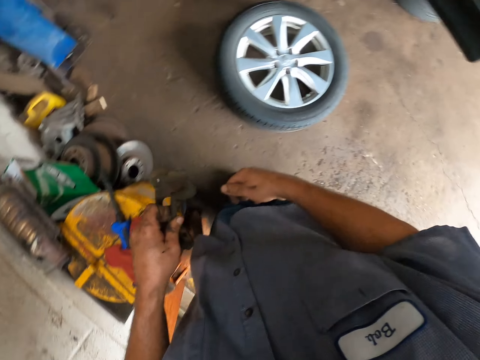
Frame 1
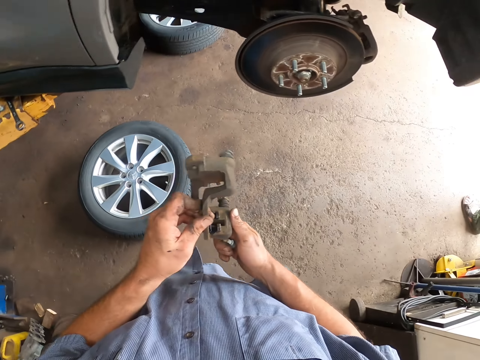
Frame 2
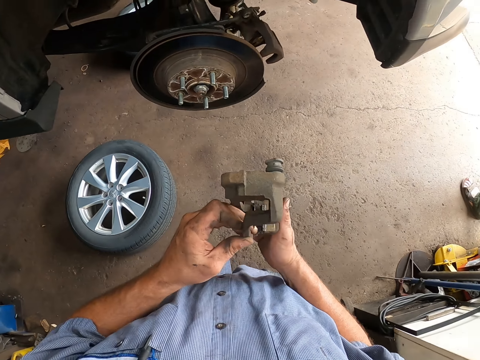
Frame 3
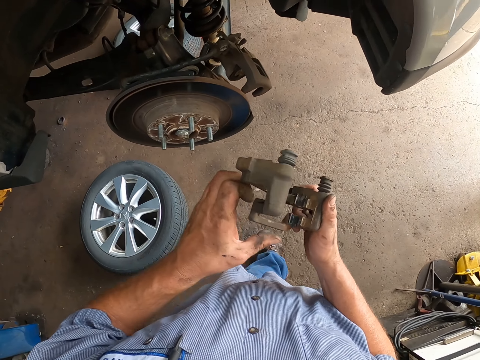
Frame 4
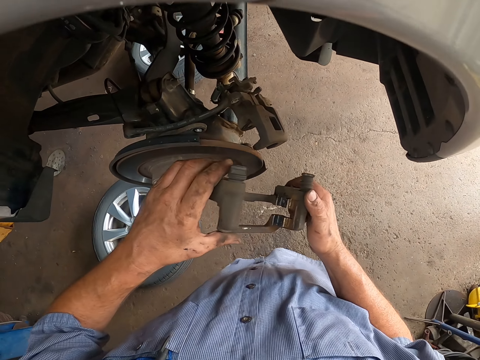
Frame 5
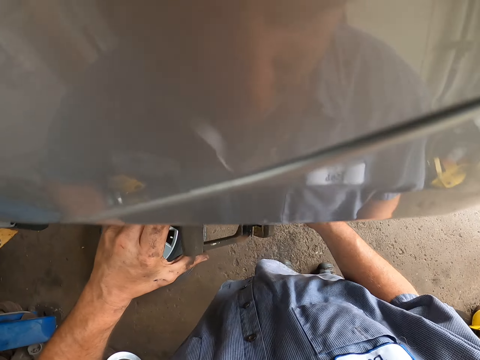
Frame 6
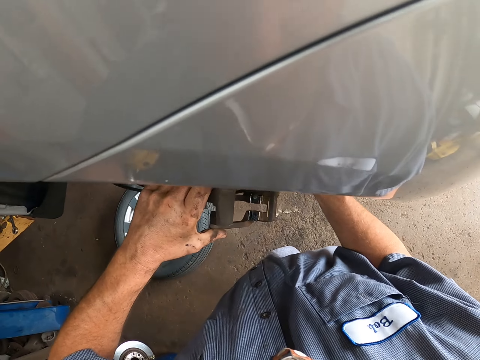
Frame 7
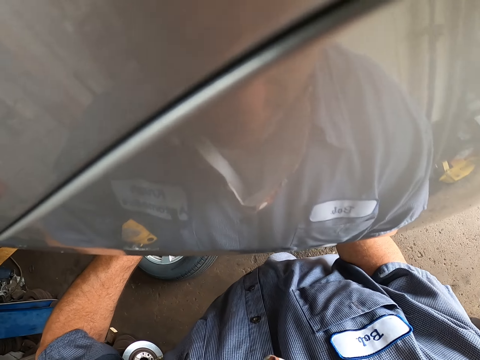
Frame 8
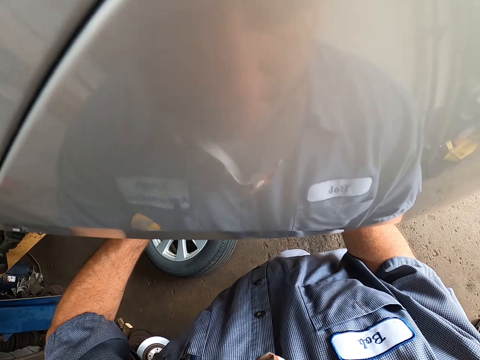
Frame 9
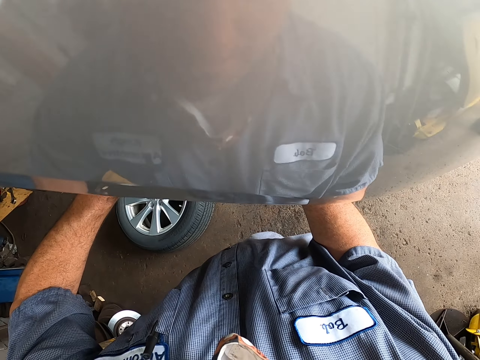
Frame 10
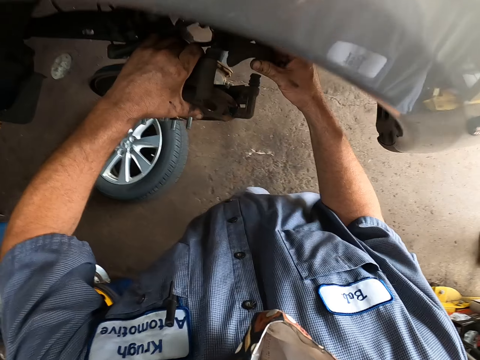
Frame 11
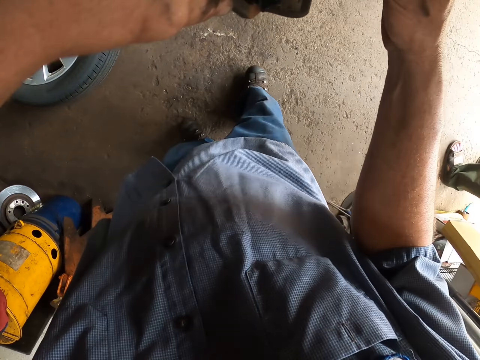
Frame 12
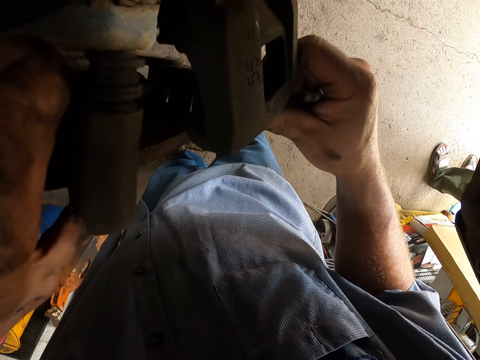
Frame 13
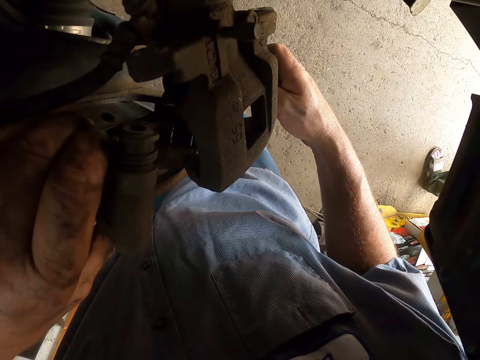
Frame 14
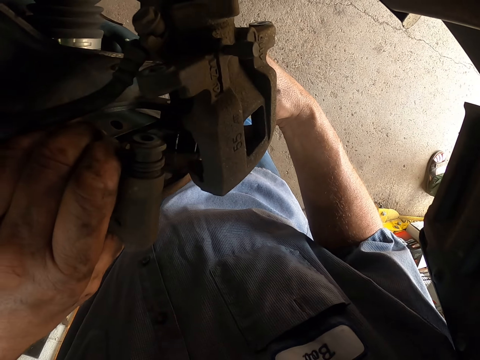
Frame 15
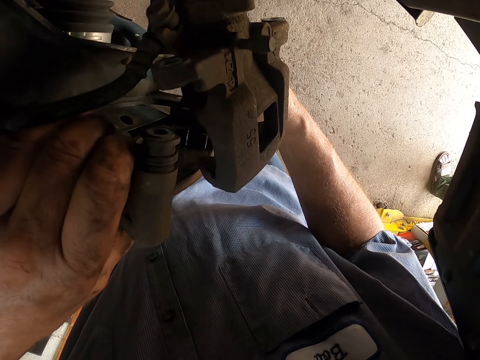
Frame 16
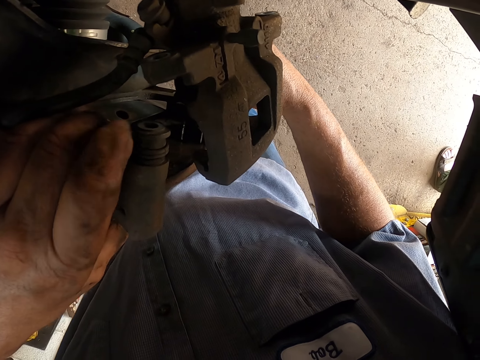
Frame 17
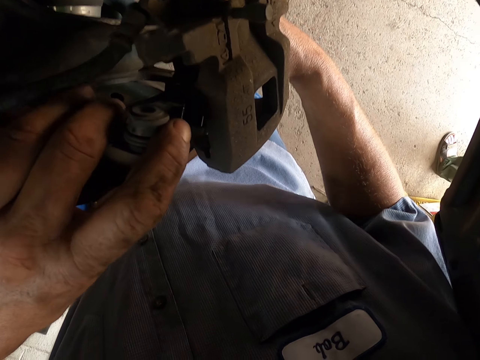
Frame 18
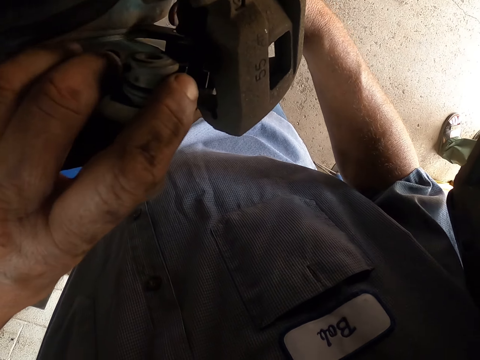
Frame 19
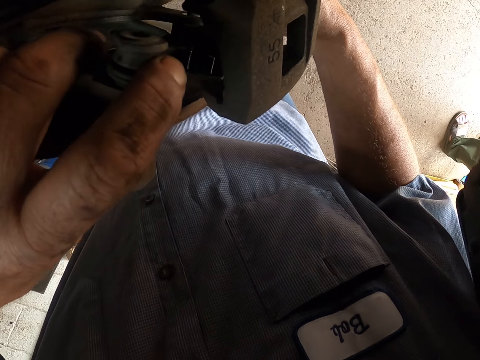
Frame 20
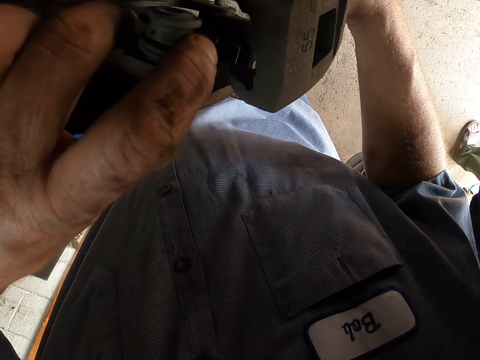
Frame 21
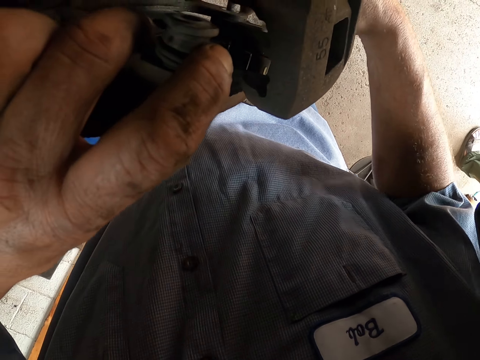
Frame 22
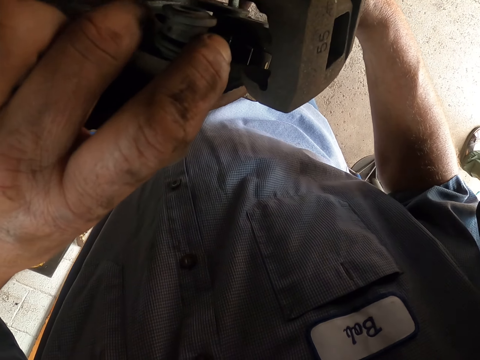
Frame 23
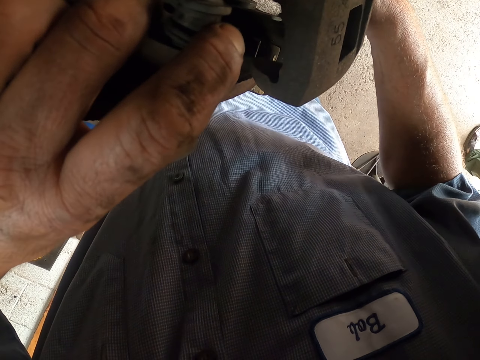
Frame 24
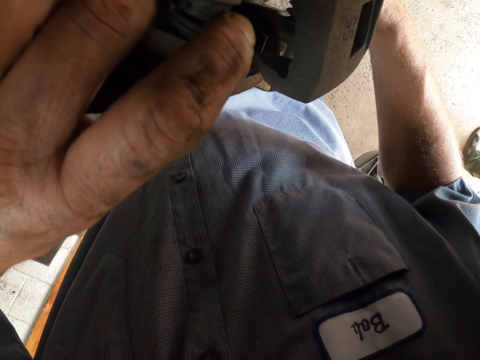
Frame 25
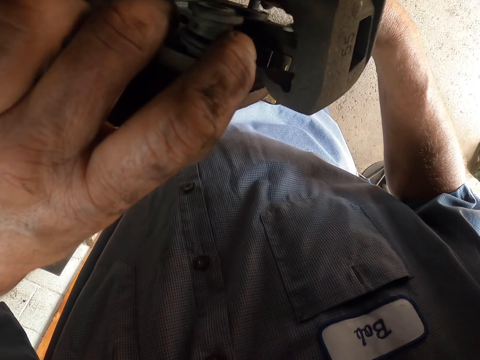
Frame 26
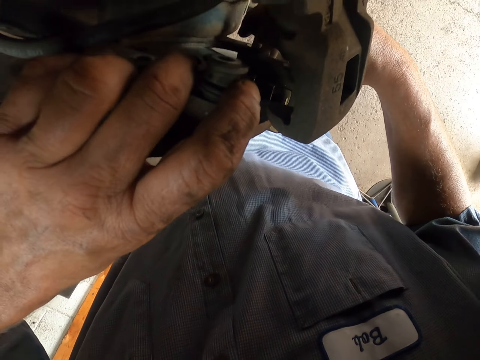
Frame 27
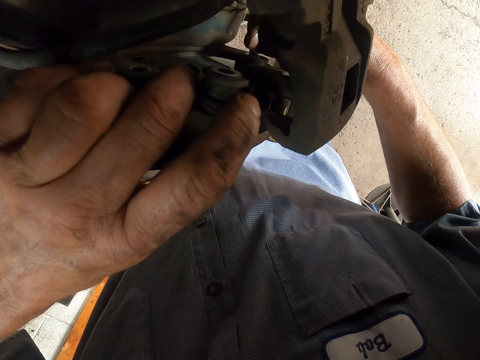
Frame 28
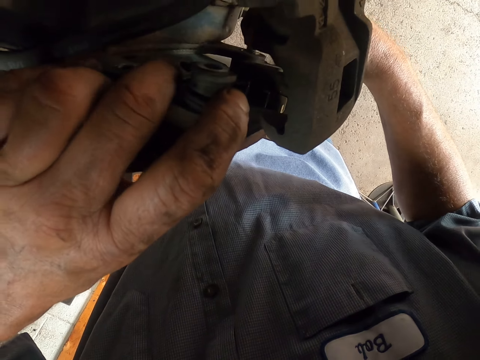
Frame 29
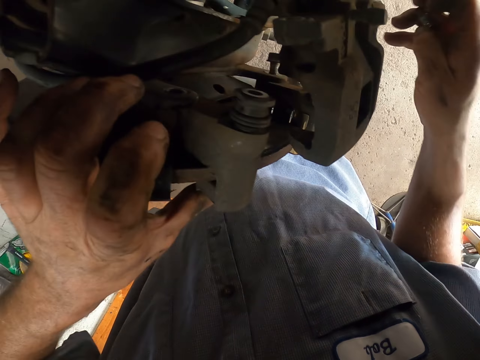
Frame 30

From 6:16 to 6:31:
The camera wearer puts the metal on a car wheel. They fix the metal on the wheel hub.

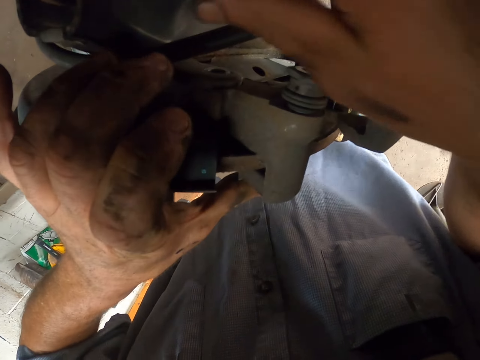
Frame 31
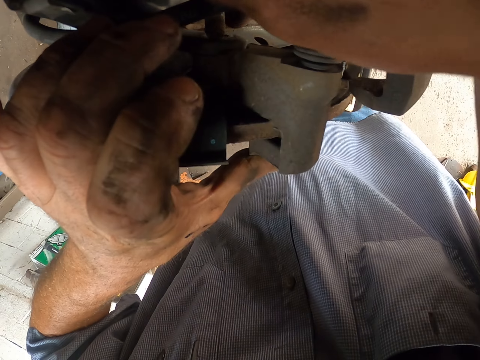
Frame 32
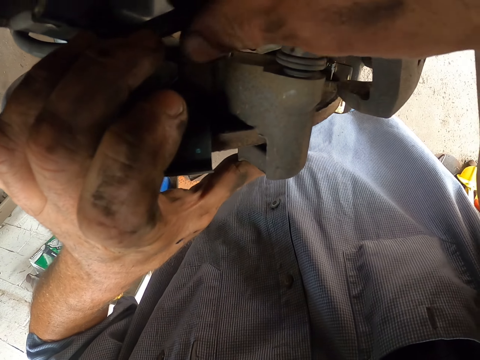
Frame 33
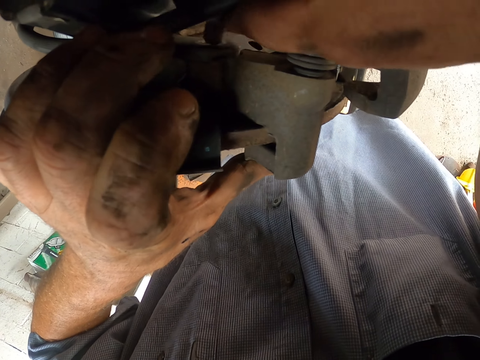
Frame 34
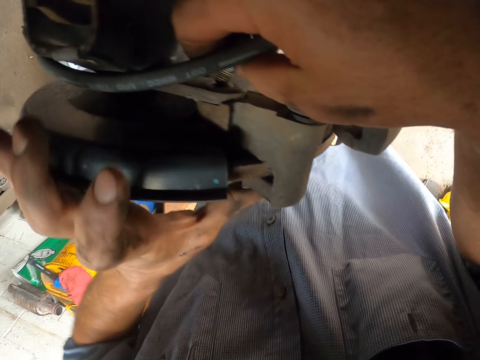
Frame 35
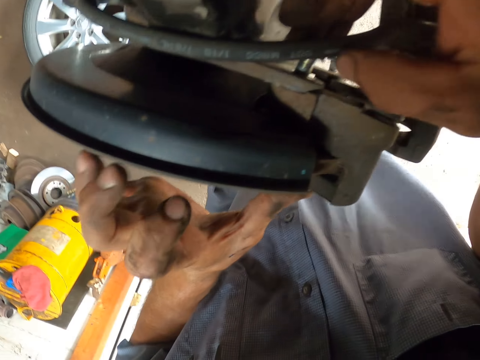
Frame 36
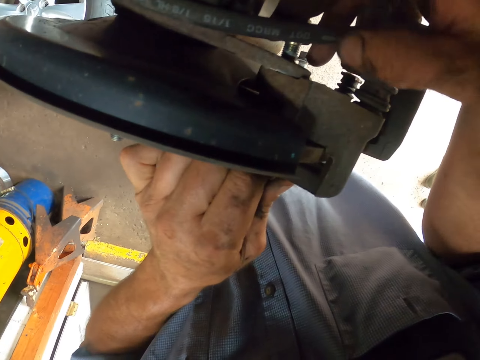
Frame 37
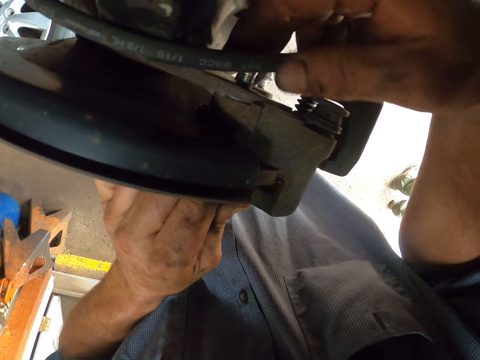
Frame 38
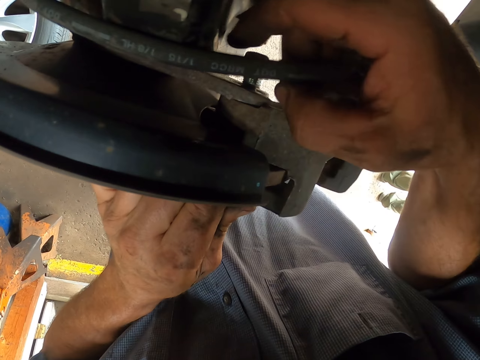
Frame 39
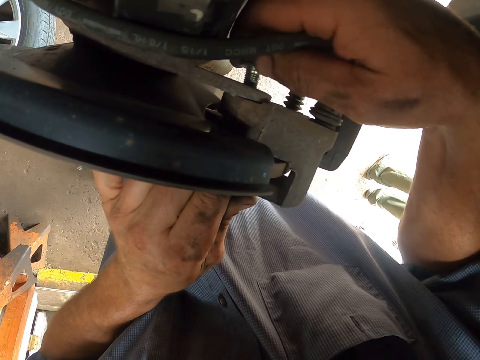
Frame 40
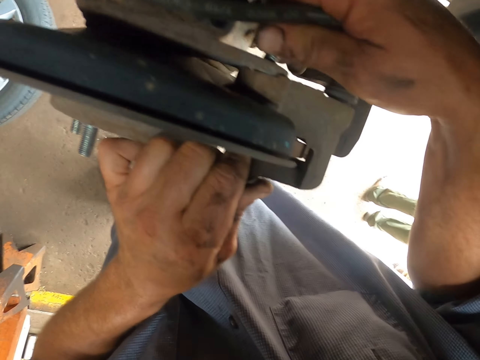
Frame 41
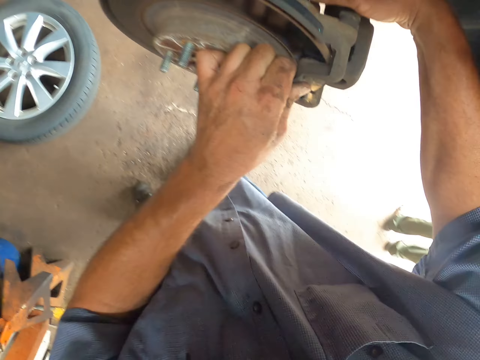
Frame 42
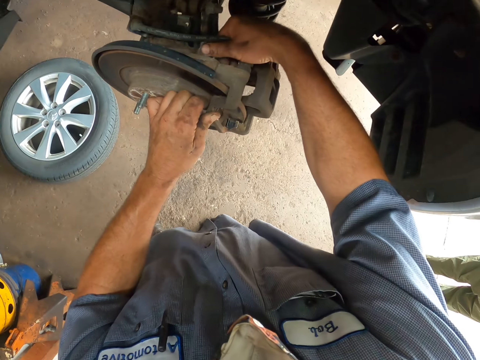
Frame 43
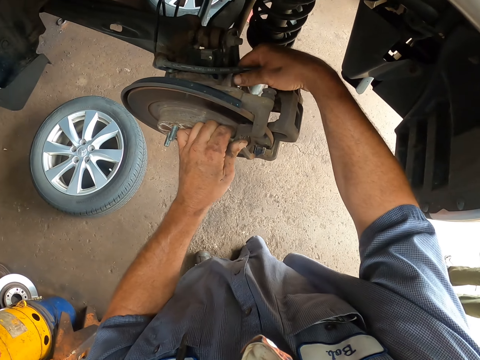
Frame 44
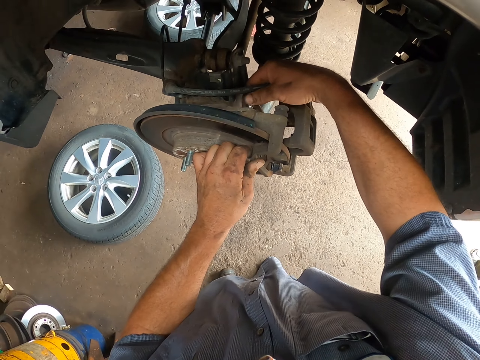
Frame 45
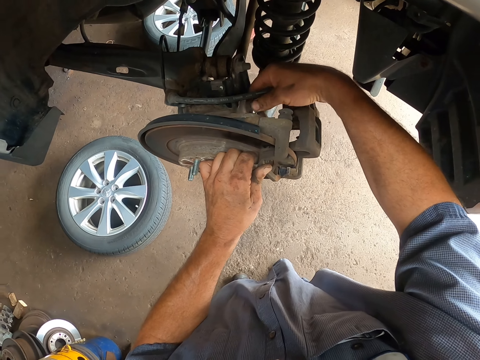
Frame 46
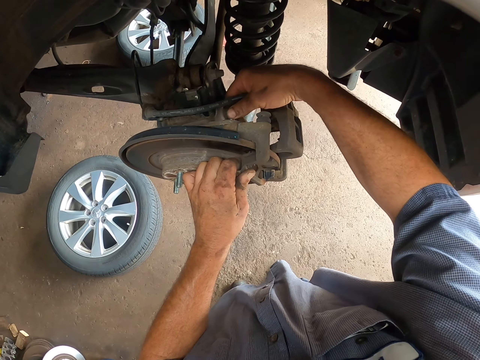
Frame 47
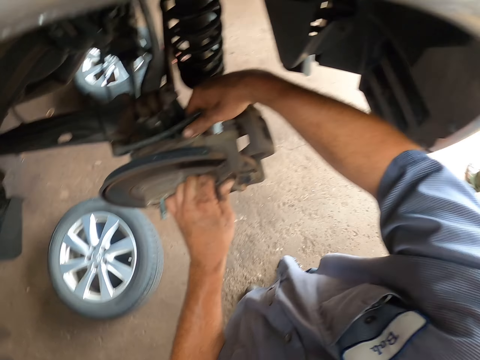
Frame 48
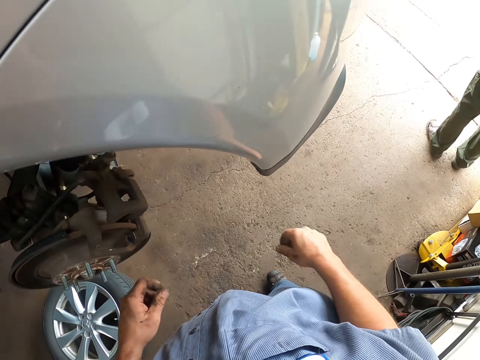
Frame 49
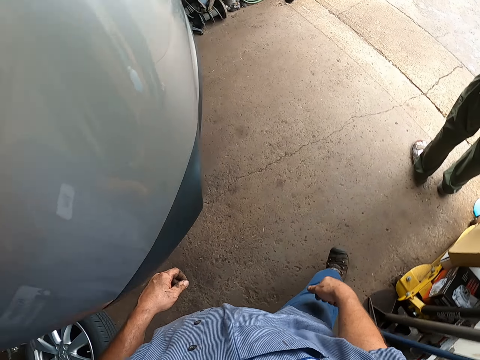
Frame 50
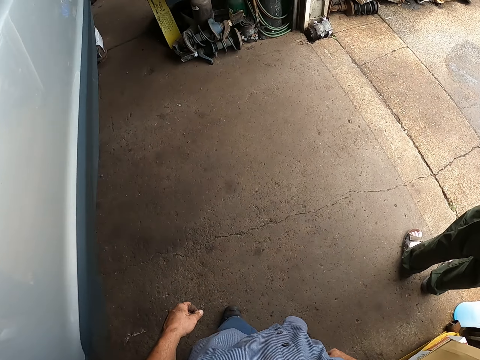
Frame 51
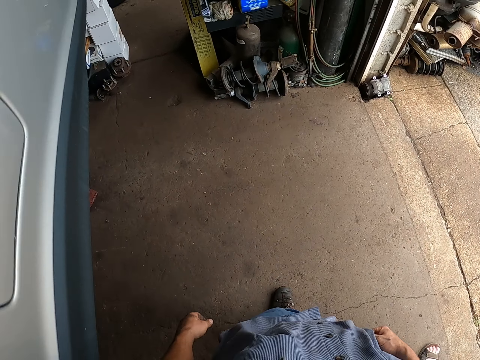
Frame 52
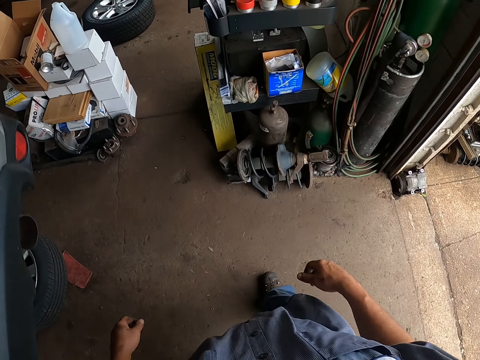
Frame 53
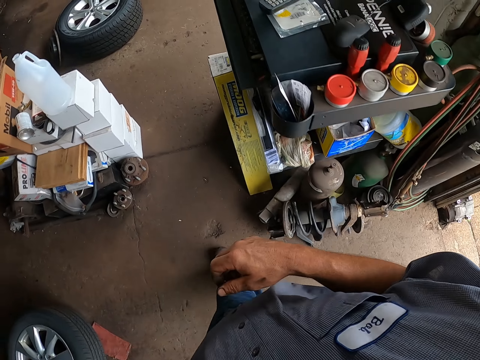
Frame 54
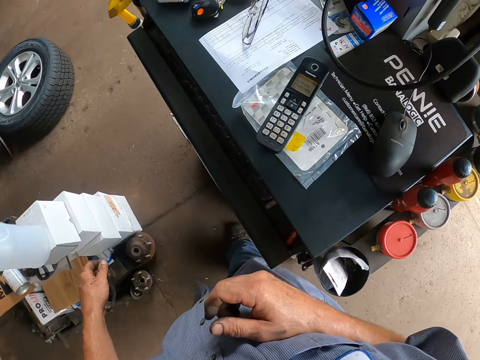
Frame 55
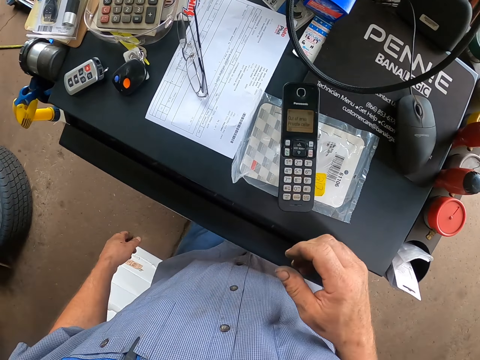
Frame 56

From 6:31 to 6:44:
The camera wearer tightens the nuts on the metal and car wheel. He tightens a nut with his hands. He leaves the wheel hub.
